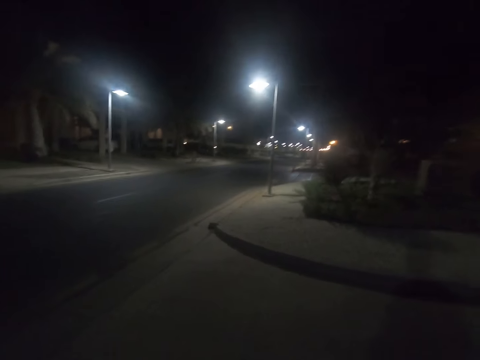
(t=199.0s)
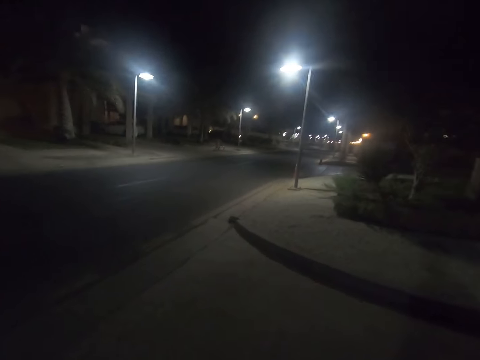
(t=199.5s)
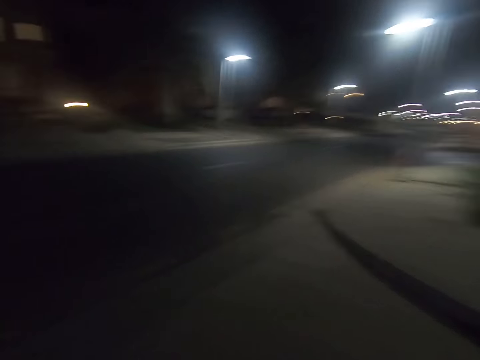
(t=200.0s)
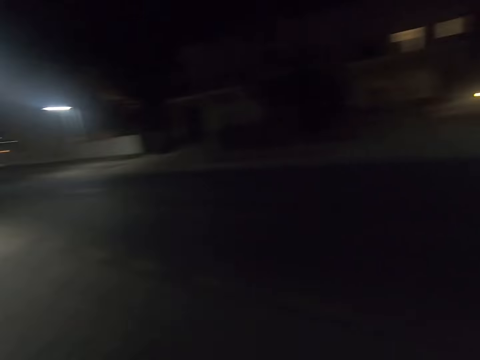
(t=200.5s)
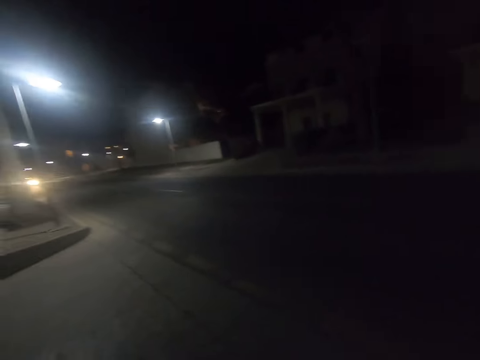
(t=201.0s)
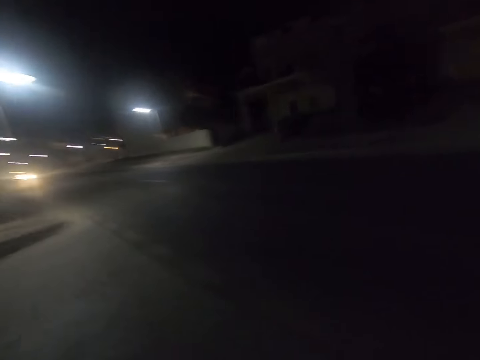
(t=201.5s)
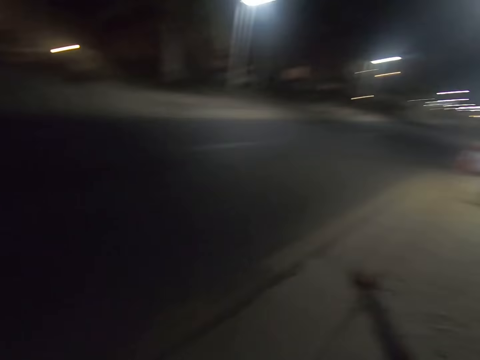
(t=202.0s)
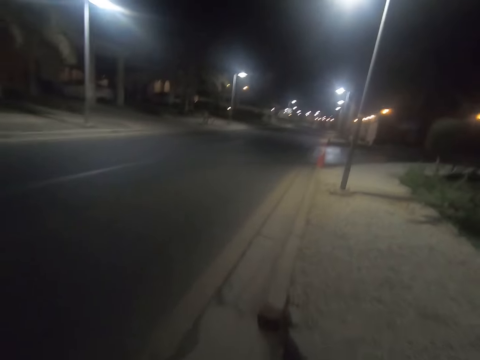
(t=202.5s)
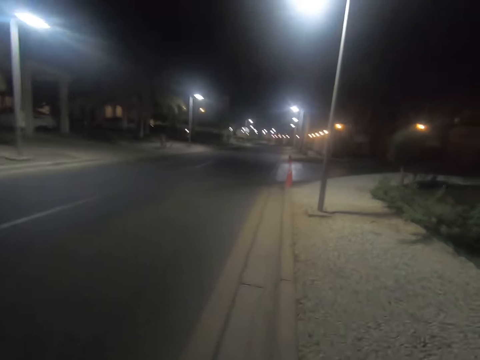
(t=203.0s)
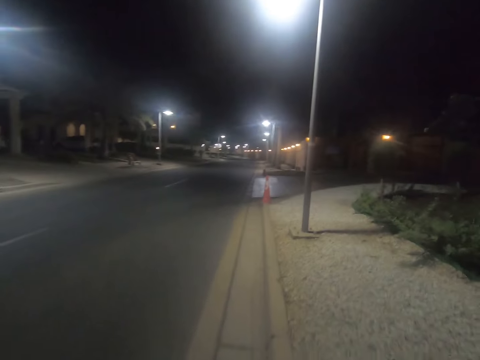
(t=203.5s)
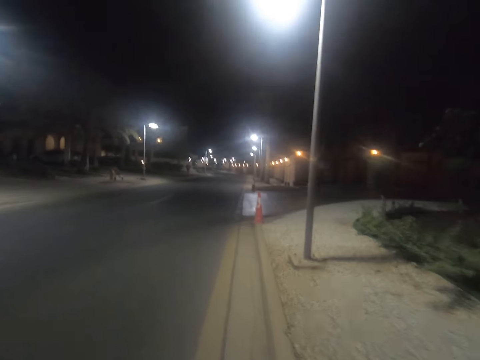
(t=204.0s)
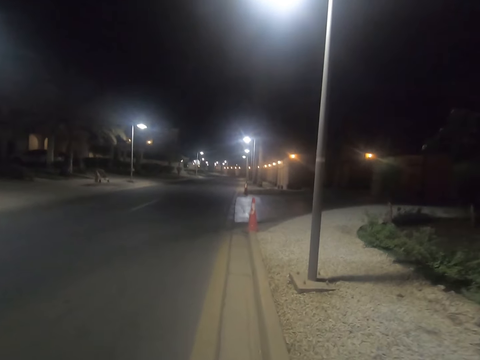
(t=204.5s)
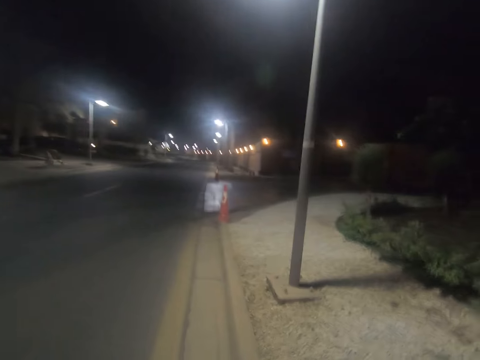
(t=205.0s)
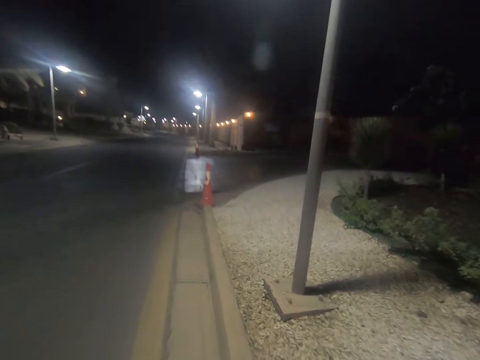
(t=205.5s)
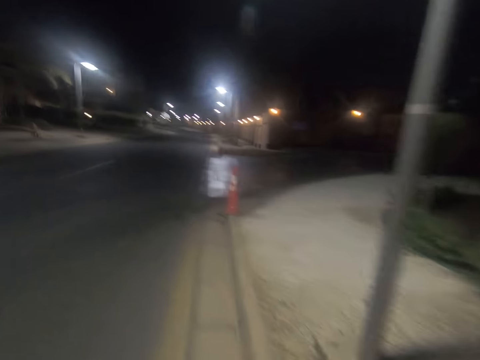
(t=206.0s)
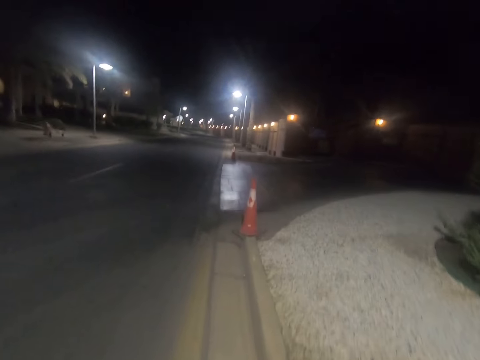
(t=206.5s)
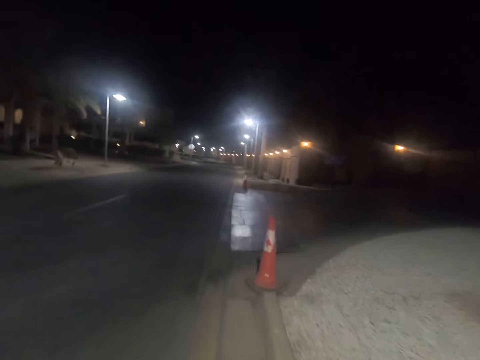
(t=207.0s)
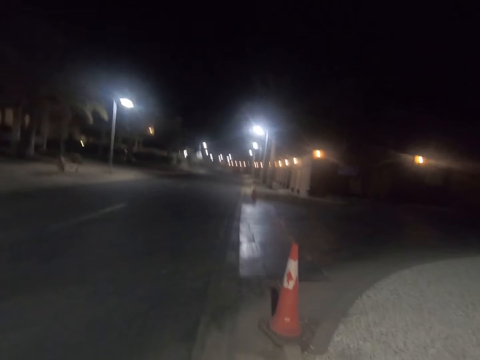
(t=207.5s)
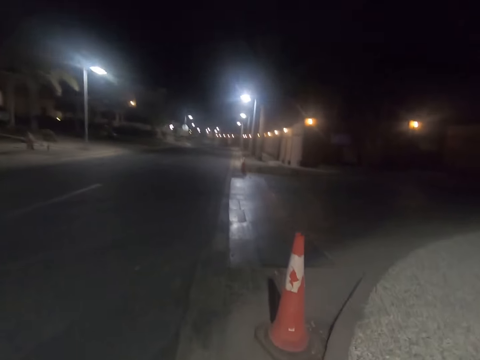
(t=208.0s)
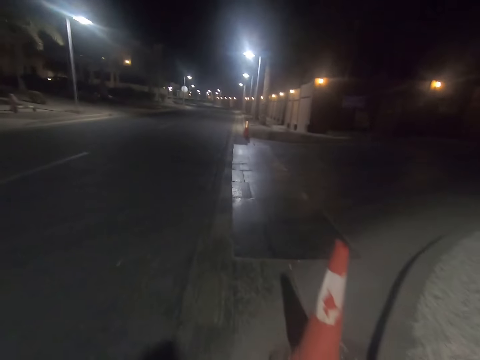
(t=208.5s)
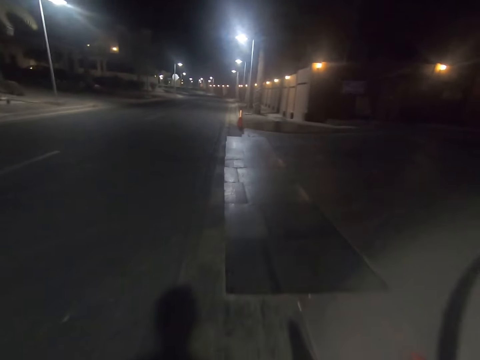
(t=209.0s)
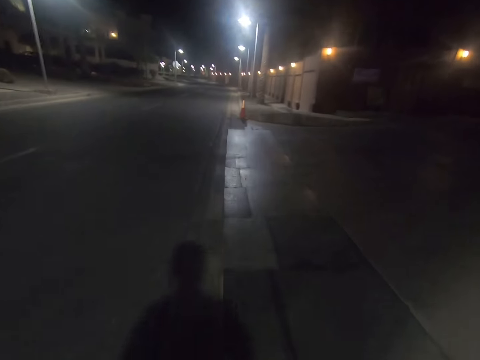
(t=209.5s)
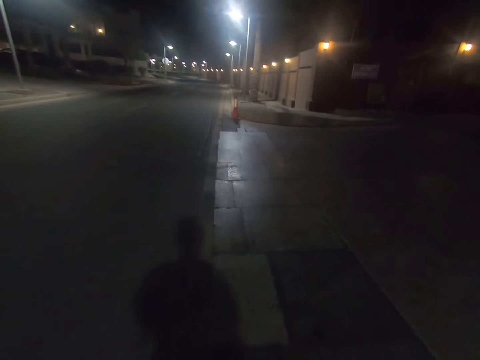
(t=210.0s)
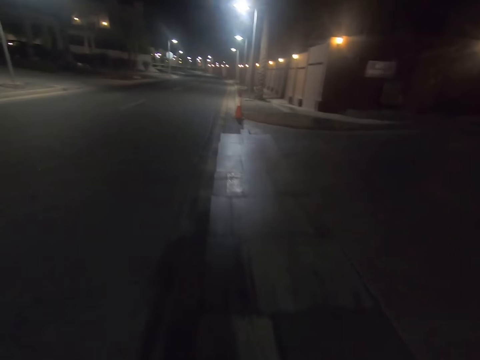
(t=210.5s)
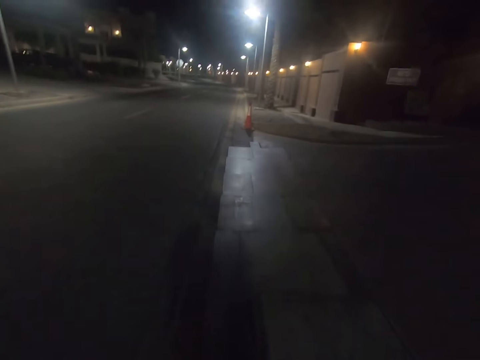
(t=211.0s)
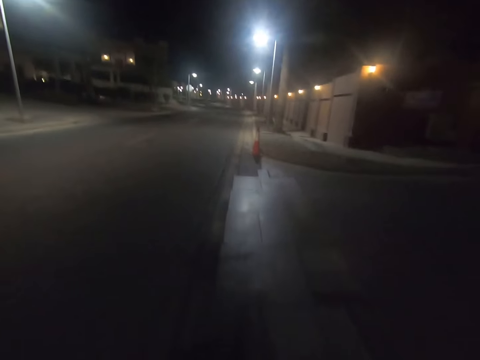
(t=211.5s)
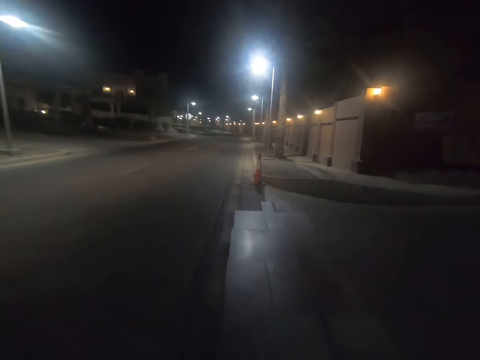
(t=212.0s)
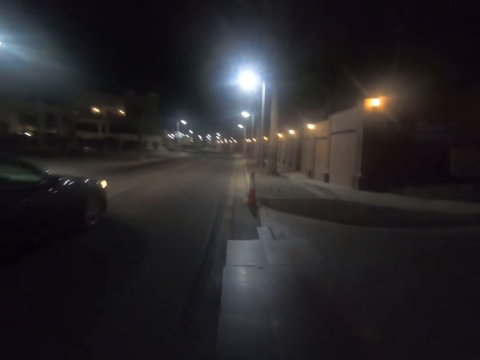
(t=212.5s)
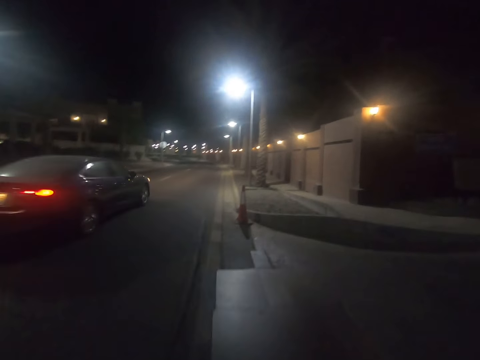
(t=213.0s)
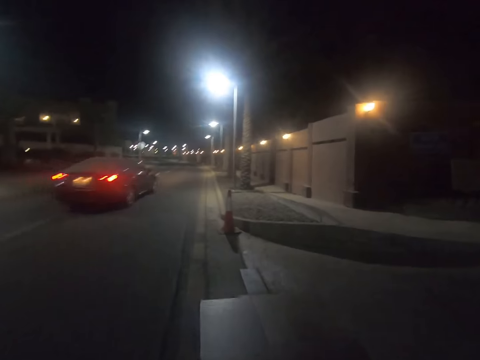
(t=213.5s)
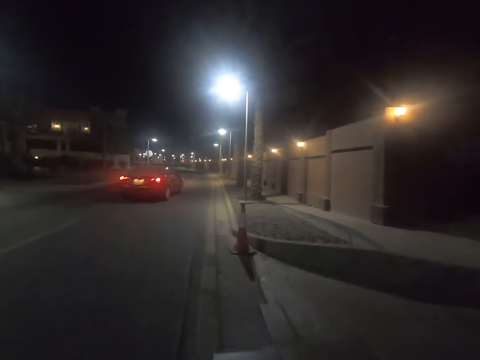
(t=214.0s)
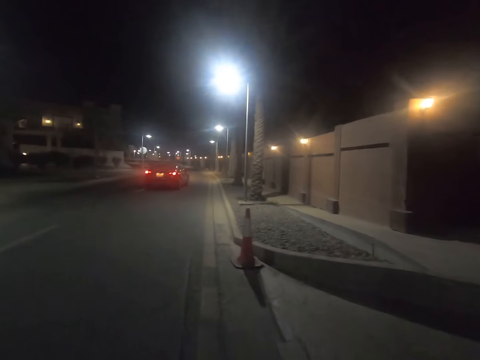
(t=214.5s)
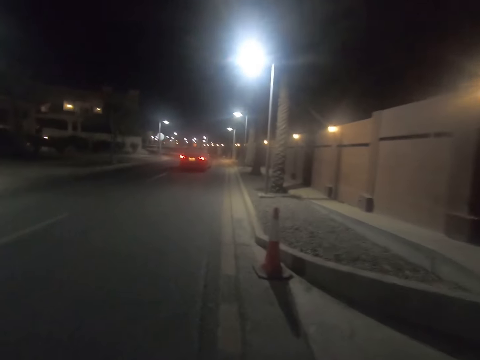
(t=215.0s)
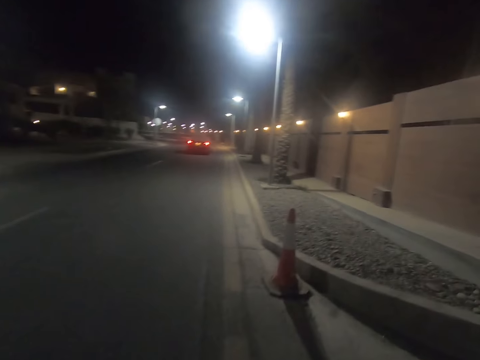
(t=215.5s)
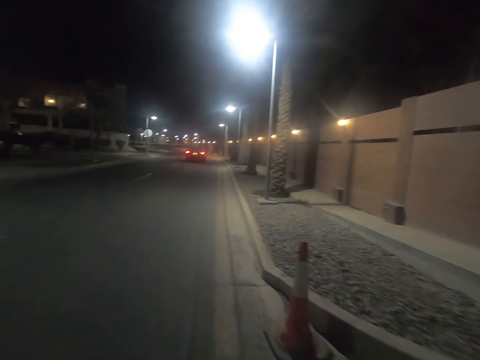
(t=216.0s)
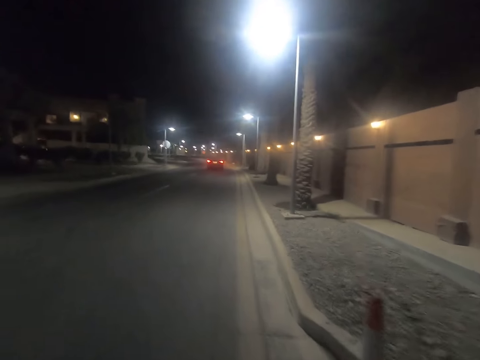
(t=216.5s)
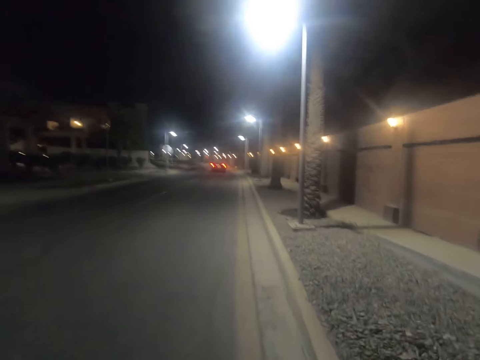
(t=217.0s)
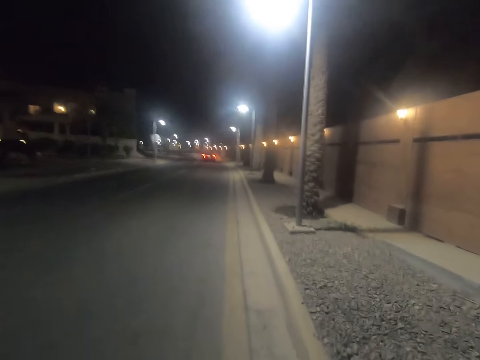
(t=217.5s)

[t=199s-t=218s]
The camera wearer looks backwards and sees a car approaching with its headlamps on. They look forward. The car passes by the camera wearer.

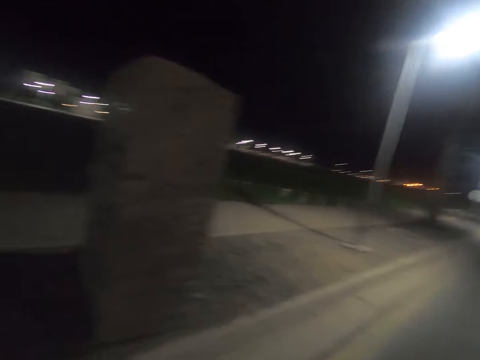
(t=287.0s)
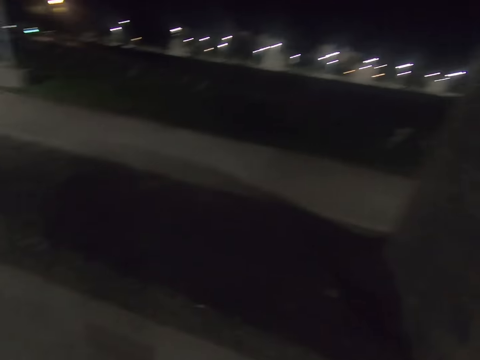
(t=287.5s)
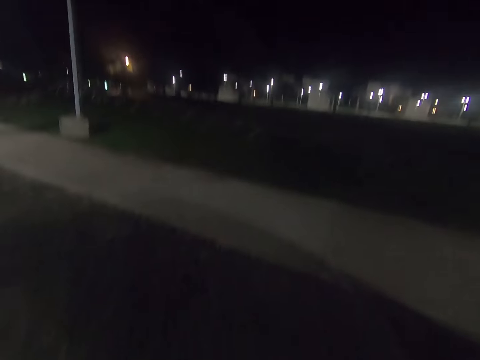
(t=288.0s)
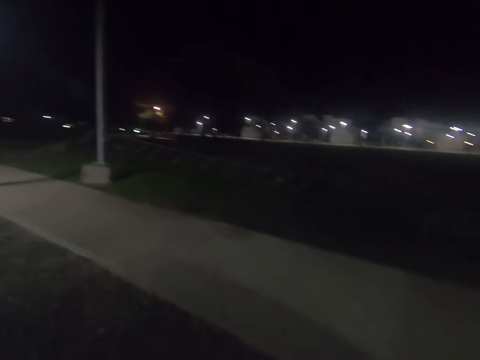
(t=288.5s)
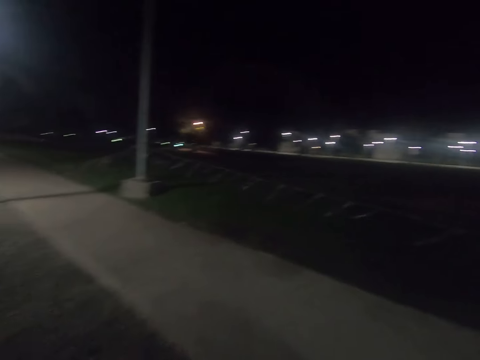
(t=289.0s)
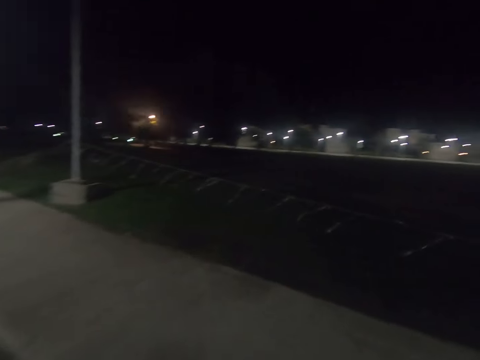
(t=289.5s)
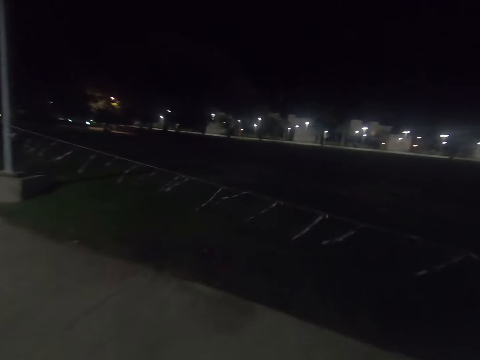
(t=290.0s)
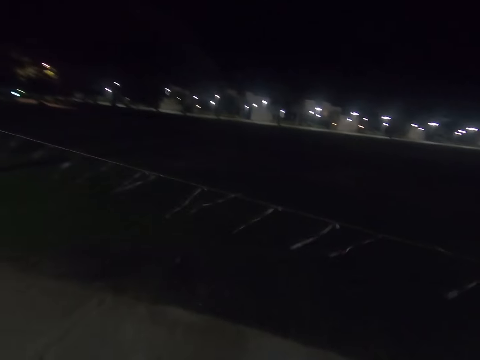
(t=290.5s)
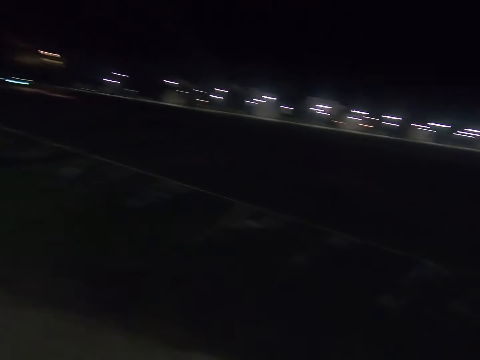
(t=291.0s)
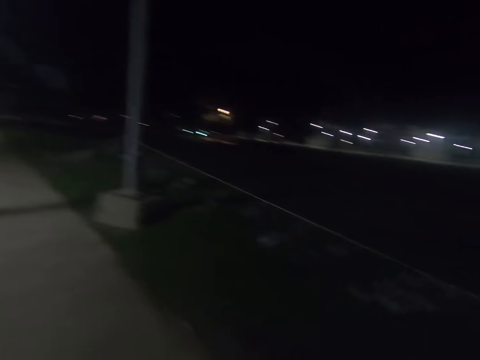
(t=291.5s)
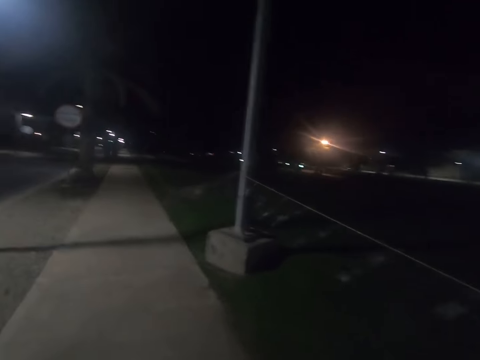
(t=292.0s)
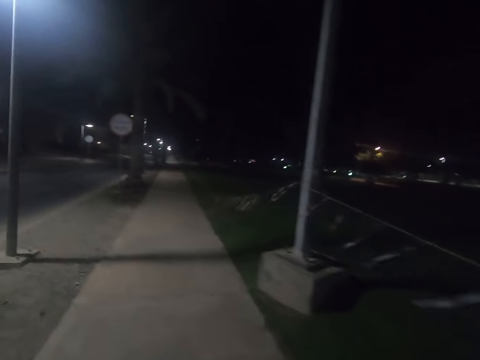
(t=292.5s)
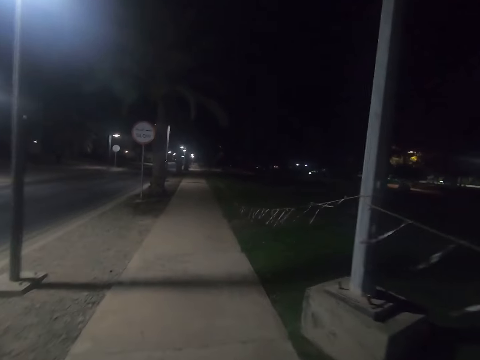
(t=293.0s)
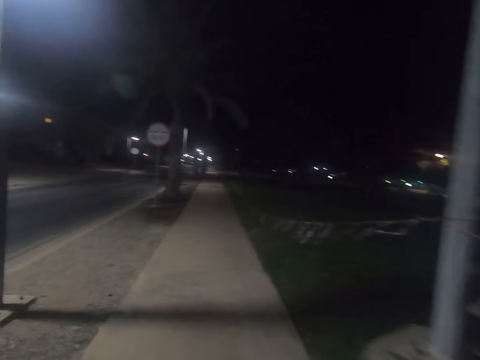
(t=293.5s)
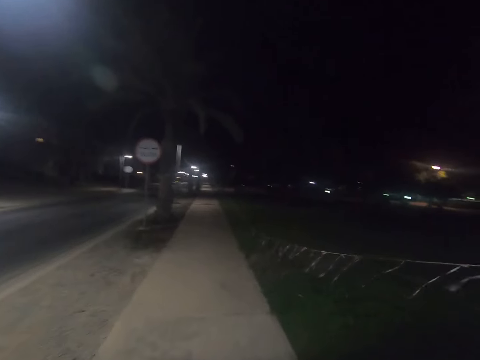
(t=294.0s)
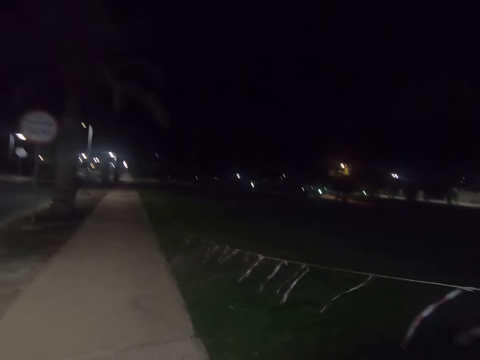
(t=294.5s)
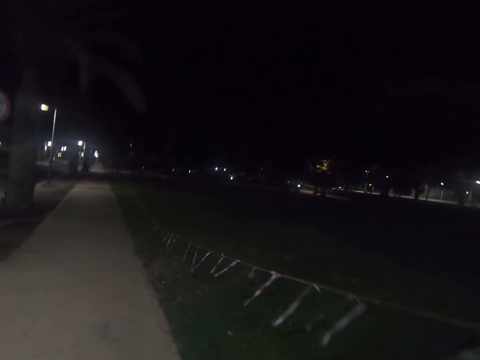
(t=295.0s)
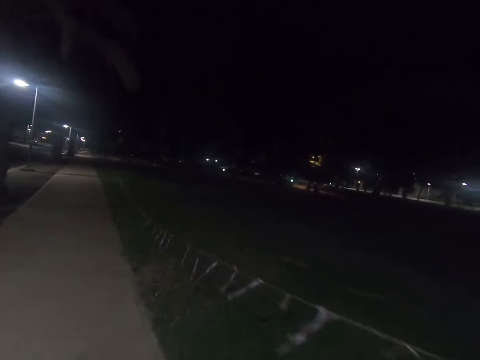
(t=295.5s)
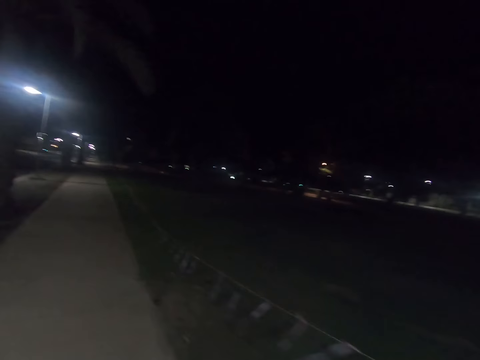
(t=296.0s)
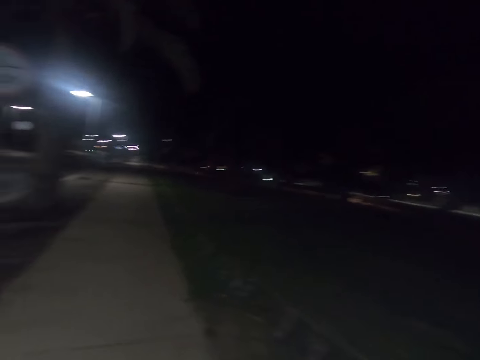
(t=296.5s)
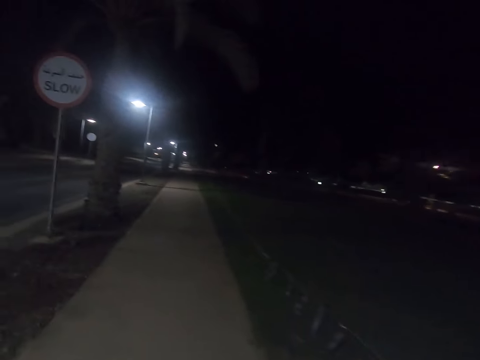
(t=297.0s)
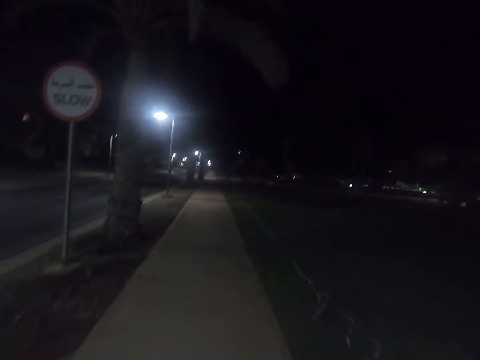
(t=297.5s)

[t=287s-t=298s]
The camera wearer walks towards the pedestrian sidewalk. They walk down the pedestrian walkway.
